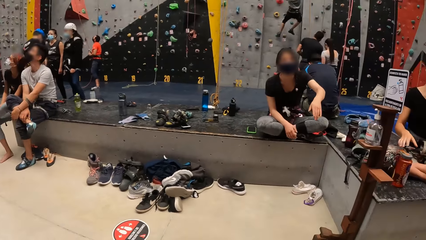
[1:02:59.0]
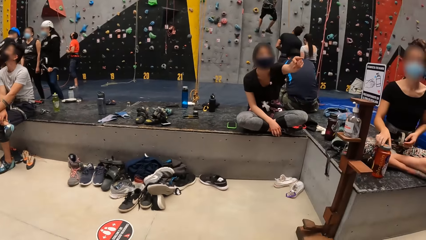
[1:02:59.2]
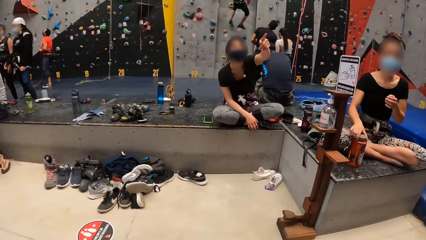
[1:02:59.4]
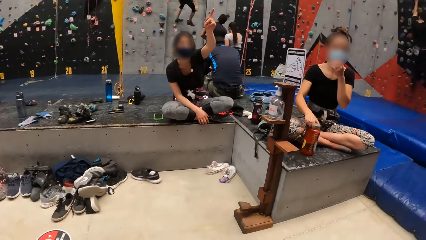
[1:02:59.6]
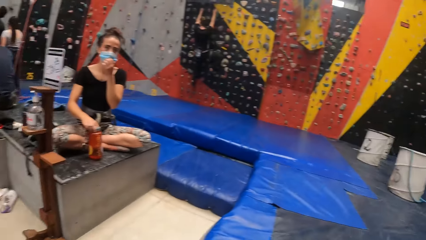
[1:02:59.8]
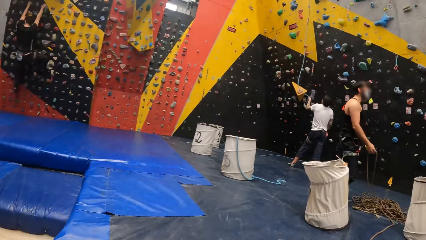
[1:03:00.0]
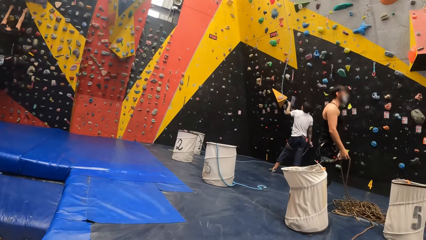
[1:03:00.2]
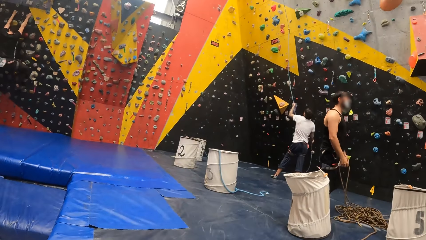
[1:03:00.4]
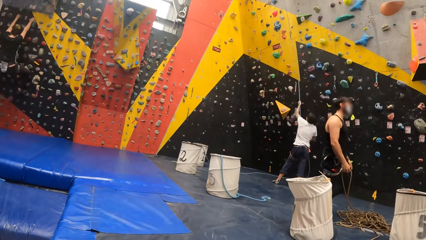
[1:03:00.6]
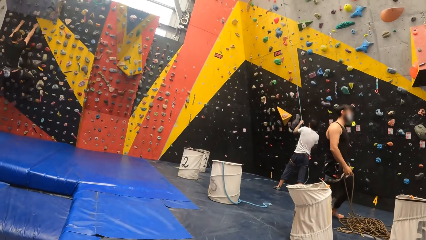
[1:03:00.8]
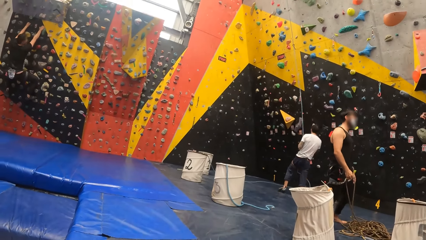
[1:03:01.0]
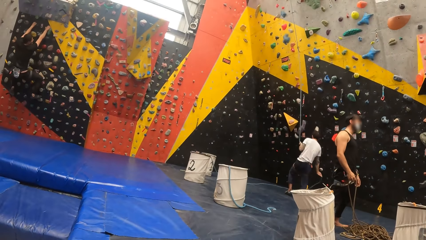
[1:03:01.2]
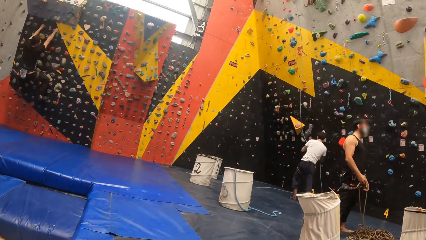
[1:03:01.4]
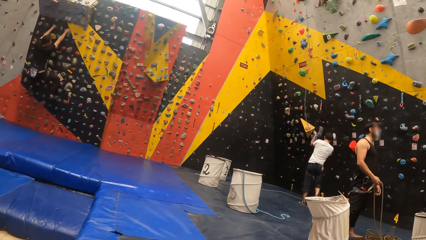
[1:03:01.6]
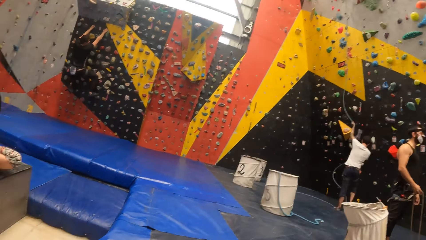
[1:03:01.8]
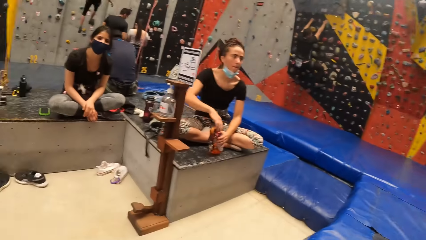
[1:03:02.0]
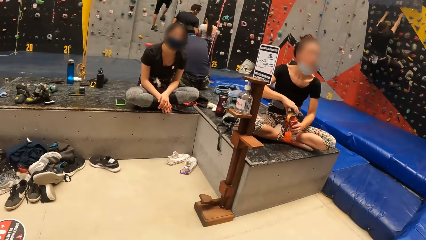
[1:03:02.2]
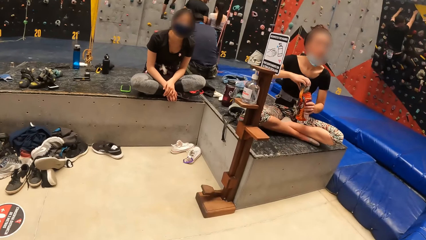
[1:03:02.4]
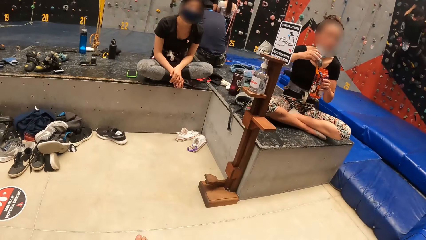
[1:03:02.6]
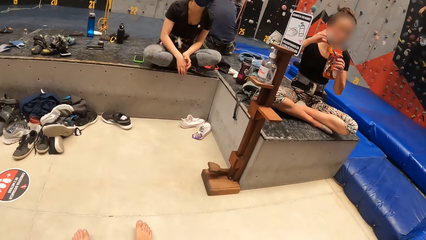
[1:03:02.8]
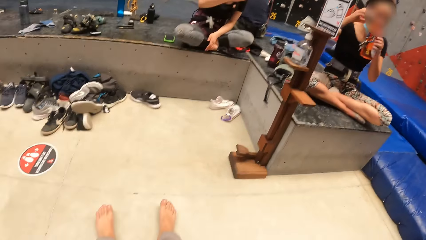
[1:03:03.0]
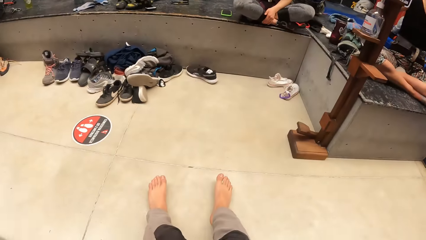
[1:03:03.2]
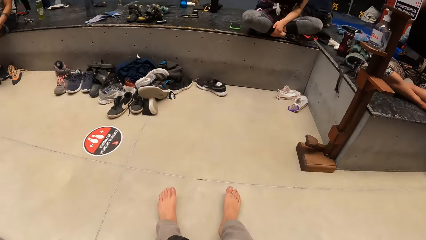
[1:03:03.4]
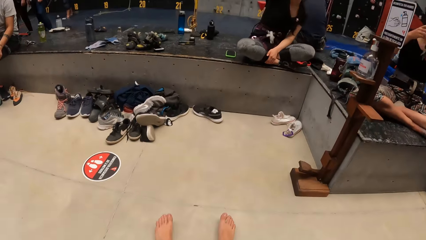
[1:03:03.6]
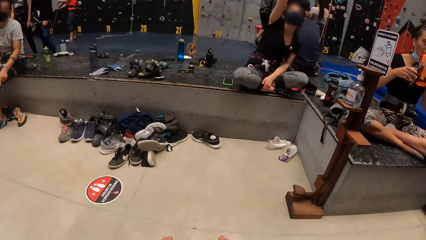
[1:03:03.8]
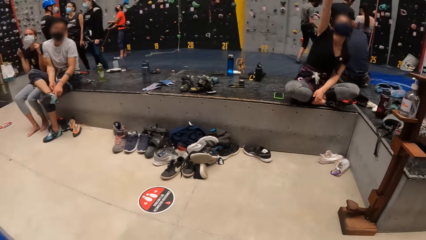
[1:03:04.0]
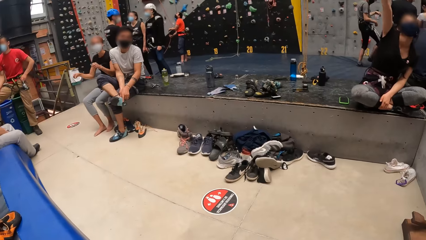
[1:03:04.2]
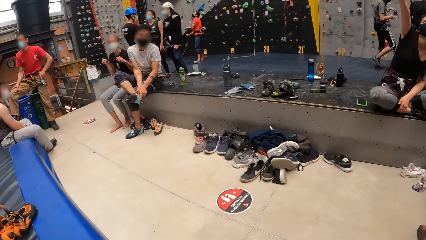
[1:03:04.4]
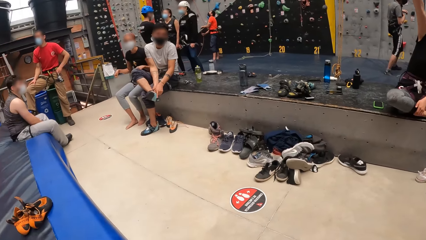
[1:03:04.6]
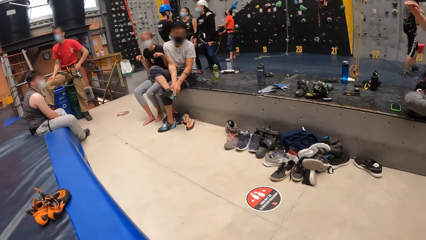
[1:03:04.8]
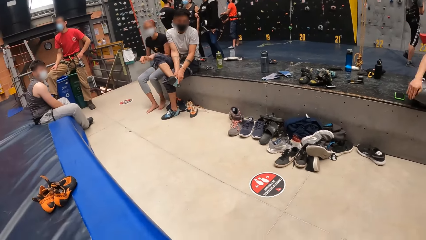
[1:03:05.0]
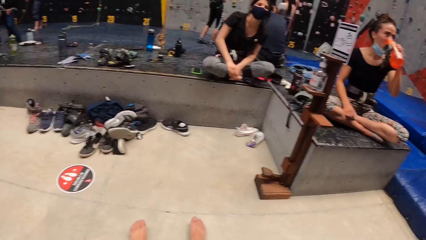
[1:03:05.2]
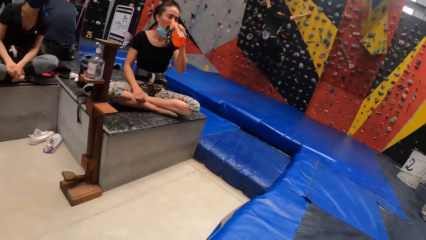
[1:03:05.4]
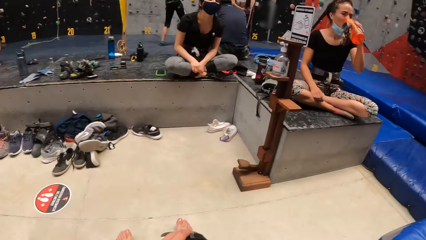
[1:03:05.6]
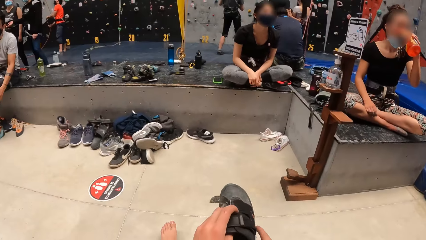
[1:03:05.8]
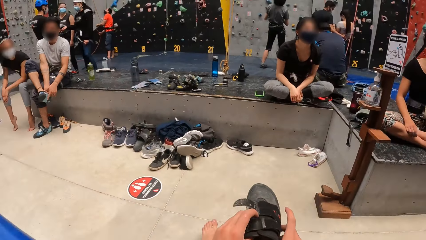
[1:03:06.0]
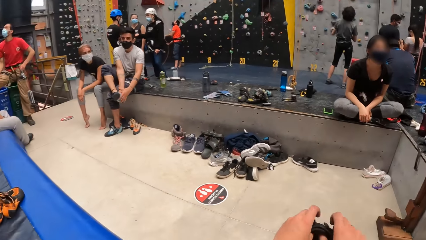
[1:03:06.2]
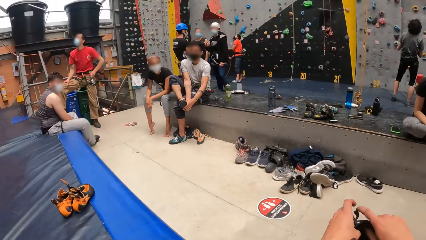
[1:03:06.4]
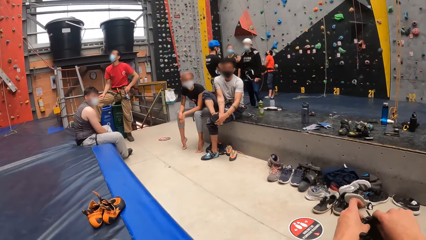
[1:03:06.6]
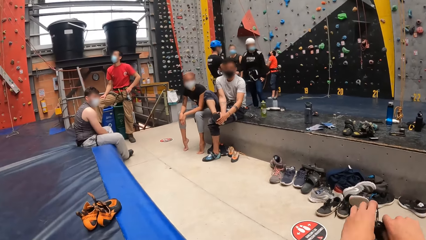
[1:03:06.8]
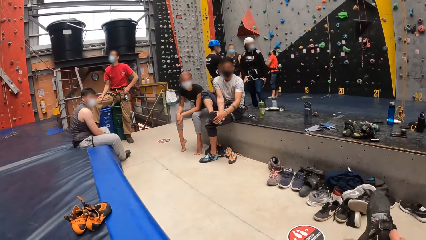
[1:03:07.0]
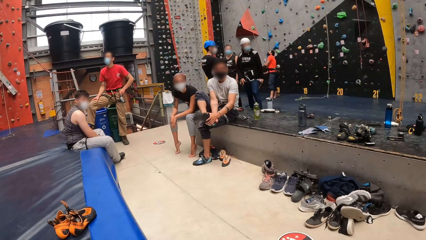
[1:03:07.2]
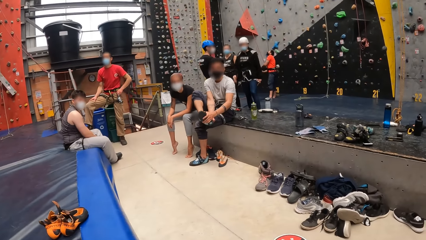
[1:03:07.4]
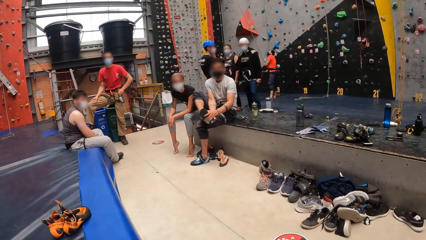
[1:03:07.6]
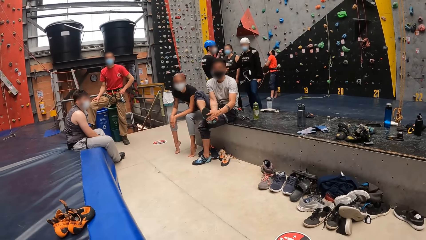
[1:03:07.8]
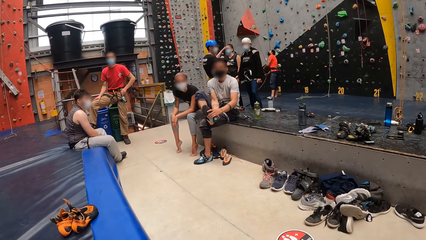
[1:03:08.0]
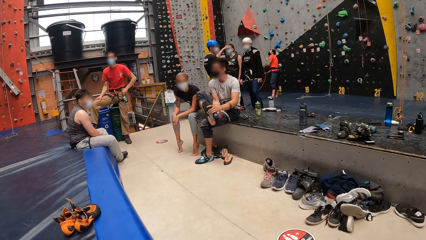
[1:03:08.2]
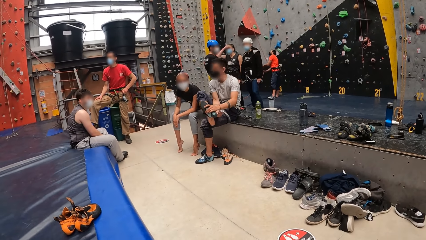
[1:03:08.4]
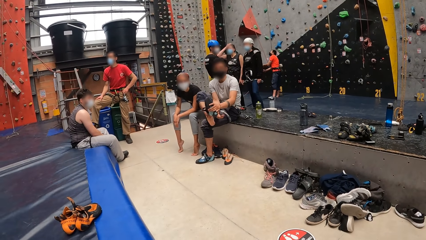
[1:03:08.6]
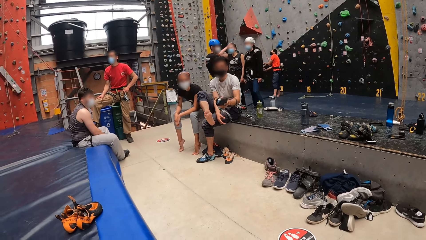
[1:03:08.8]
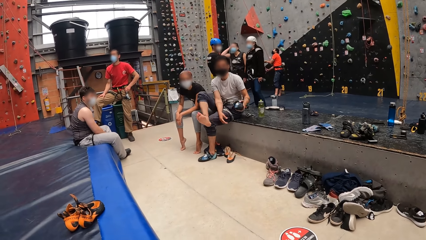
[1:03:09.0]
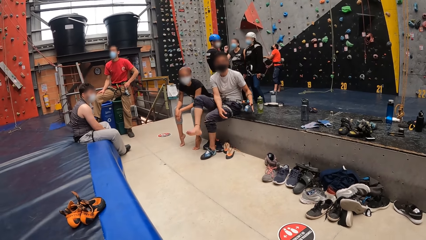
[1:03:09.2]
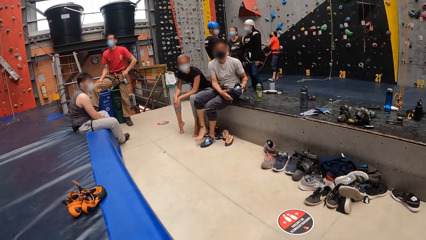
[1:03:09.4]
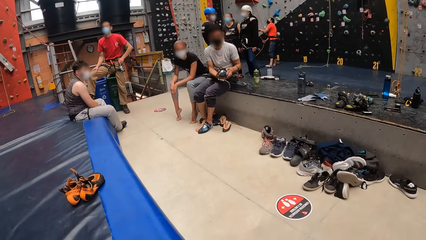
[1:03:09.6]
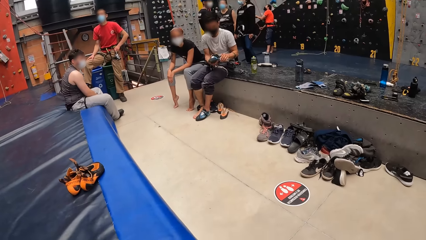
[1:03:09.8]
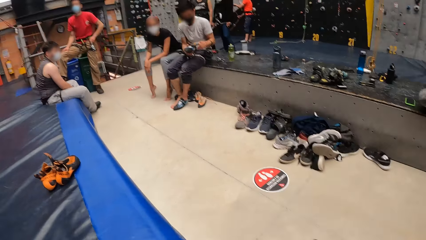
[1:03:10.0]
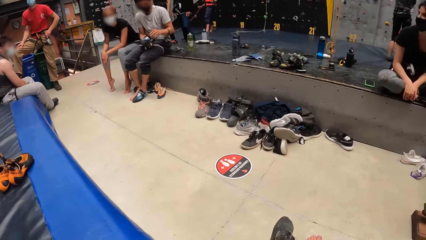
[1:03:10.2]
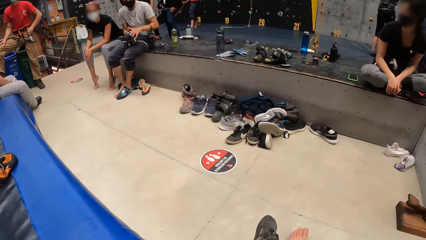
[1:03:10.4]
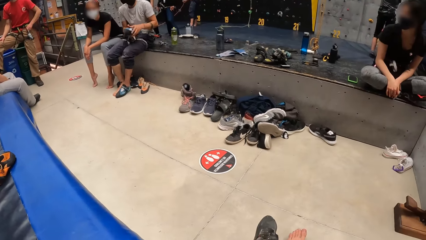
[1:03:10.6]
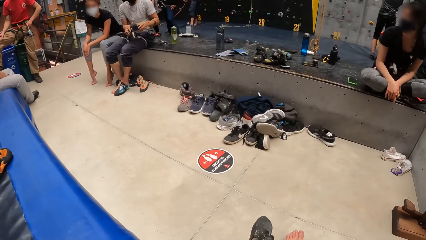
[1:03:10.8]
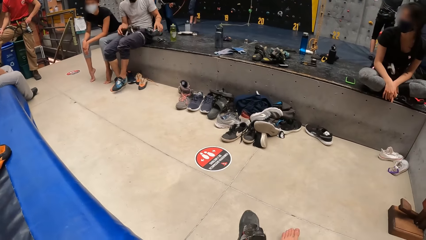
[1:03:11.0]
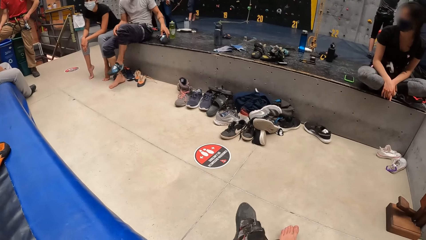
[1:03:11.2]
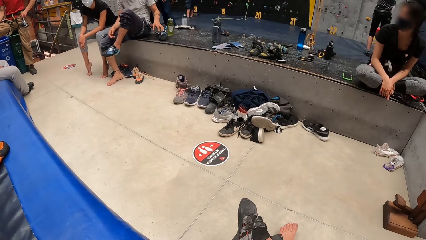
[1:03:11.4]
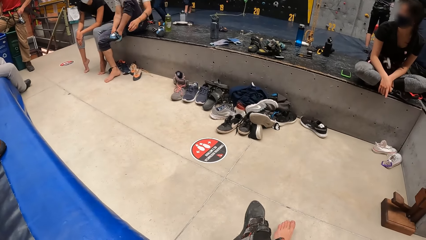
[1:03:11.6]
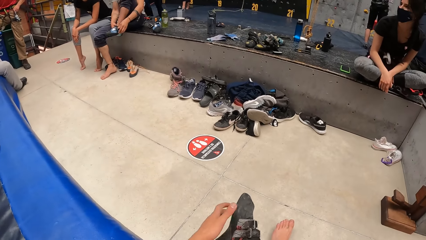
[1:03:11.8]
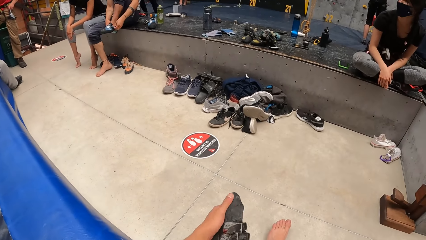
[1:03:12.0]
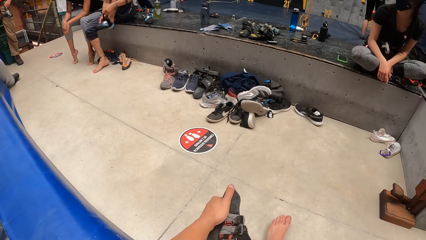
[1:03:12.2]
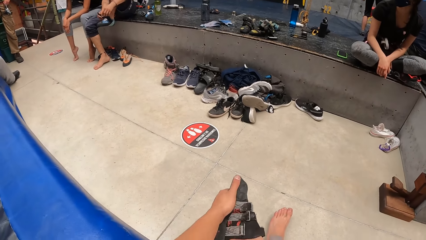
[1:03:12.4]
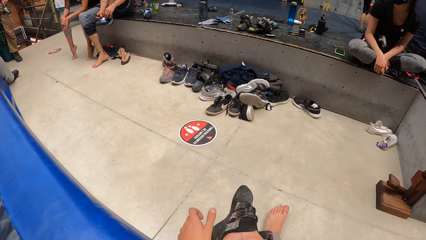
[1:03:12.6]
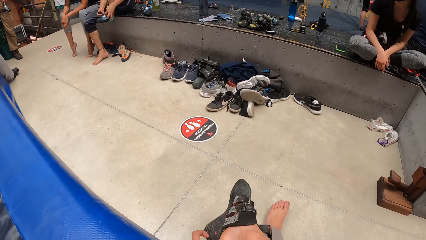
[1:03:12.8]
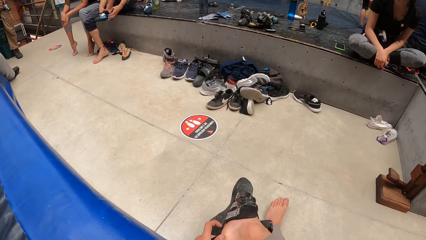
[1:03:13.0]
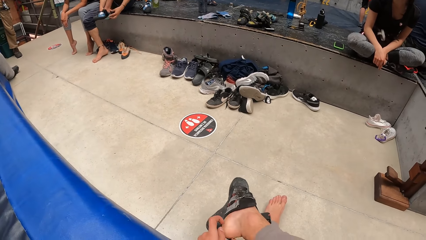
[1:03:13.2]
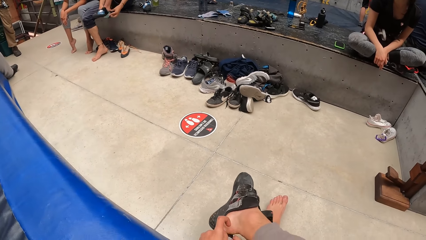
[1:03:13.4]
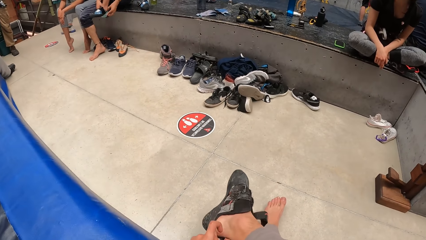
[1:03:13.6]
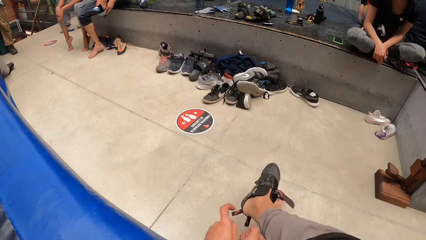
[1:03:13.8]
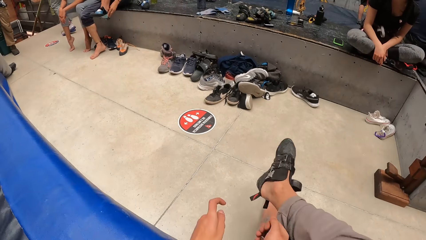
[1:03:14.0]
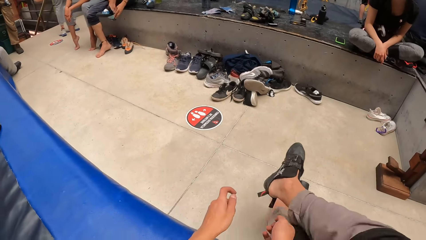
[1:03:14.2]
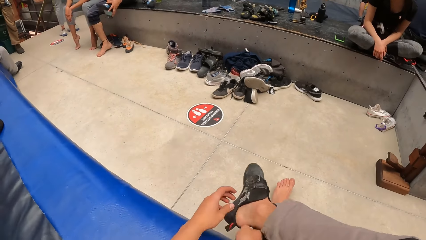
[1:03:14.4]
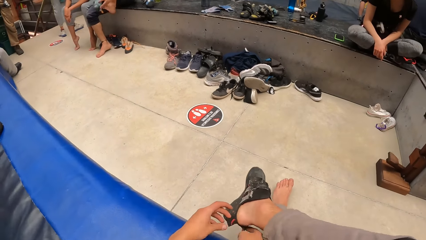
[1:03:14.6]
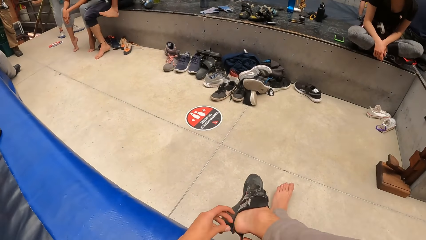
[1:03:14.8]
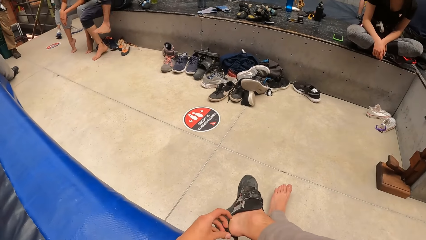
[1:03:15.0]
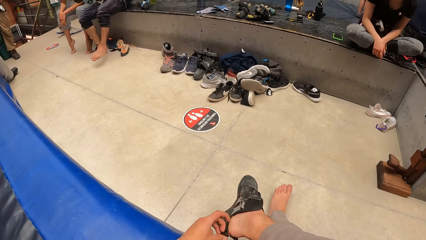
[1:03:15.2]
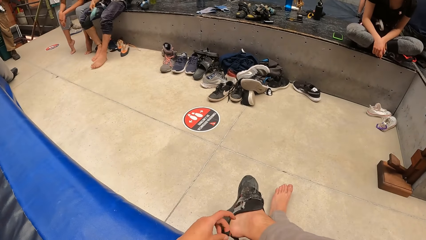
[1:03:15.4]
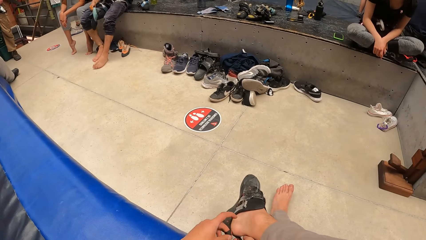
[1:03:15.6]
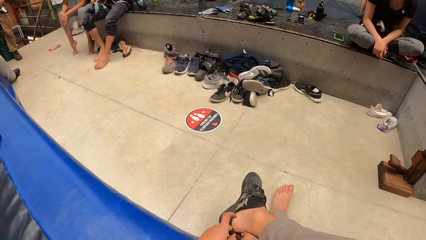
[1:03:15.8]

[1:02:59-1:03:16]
A woman gestures to the camera wearer. The camera wearer looks around in a bouldering room. The woman gestures to the camera wearer. The camera wearer looks around in the bouldering room. They adjust a climbing shoe. They put on the shoe. They wear the climbing shoe.
